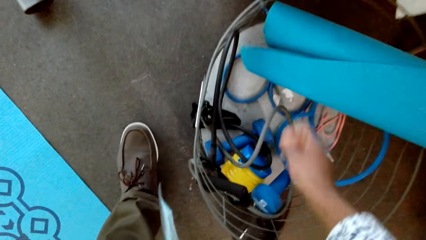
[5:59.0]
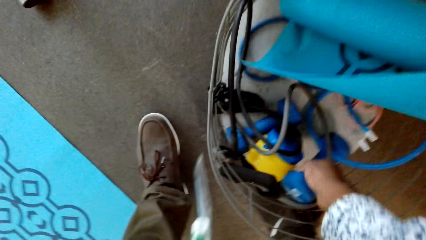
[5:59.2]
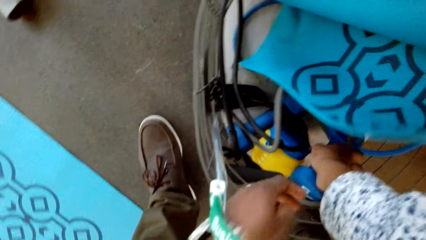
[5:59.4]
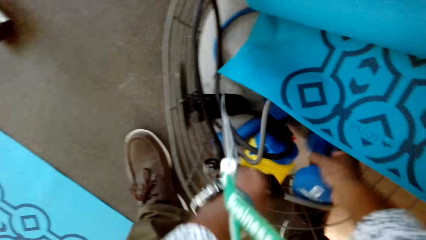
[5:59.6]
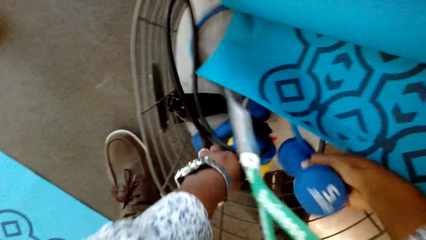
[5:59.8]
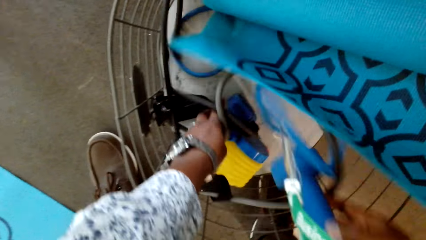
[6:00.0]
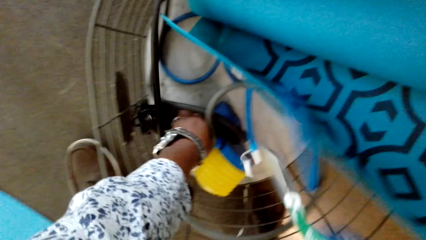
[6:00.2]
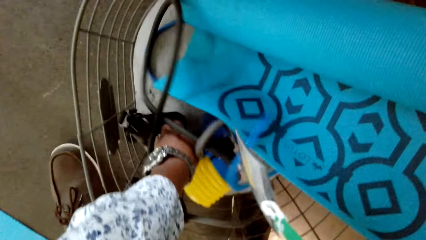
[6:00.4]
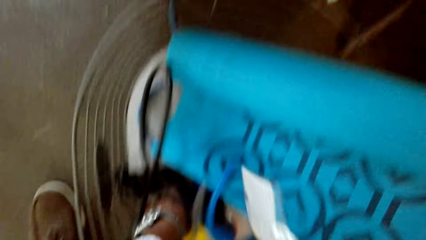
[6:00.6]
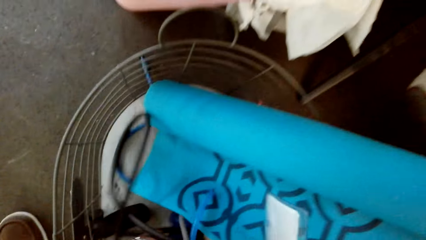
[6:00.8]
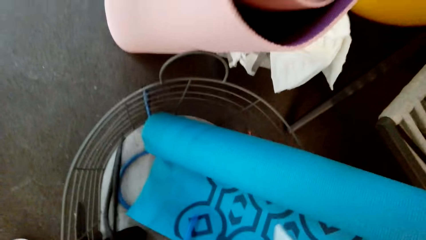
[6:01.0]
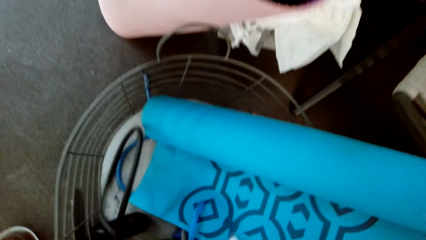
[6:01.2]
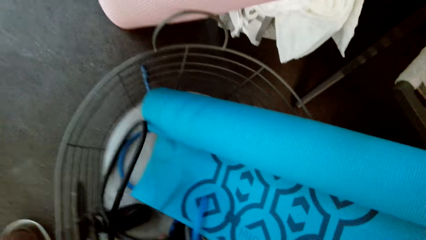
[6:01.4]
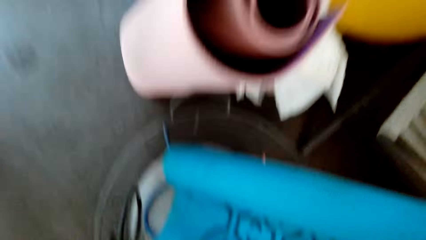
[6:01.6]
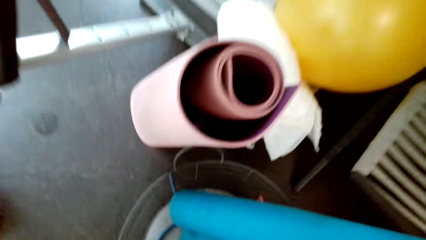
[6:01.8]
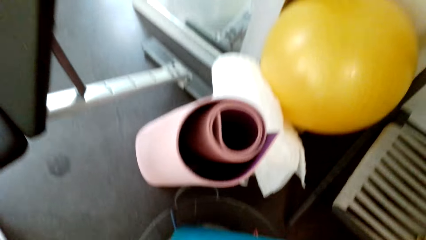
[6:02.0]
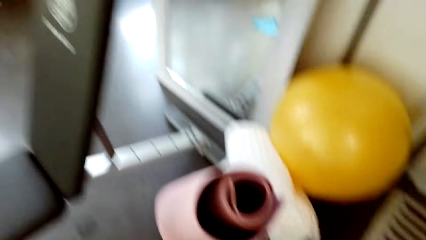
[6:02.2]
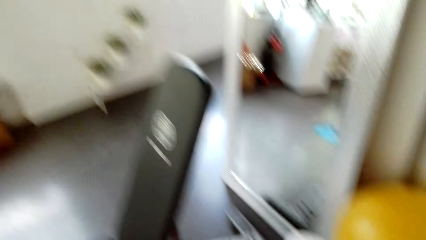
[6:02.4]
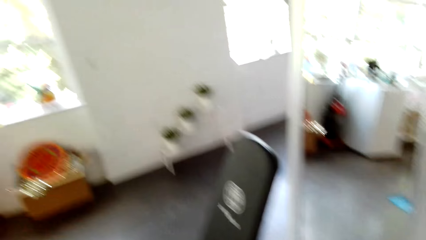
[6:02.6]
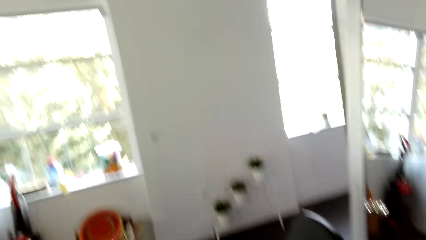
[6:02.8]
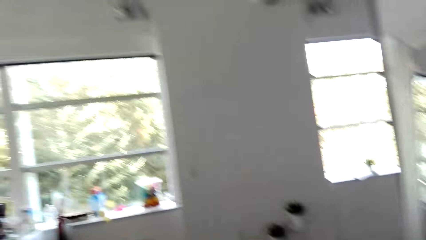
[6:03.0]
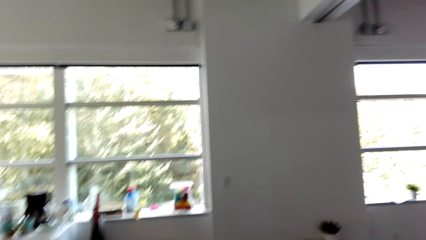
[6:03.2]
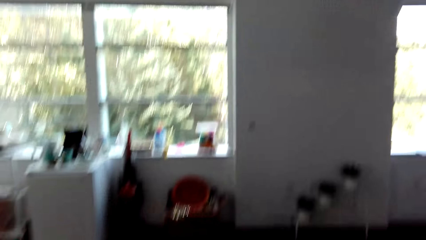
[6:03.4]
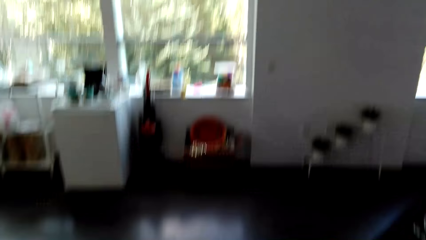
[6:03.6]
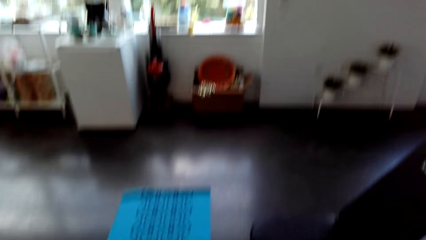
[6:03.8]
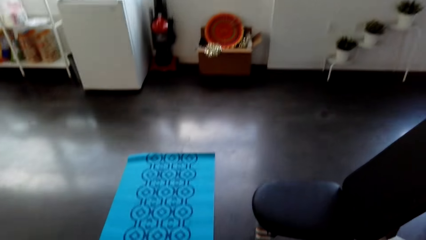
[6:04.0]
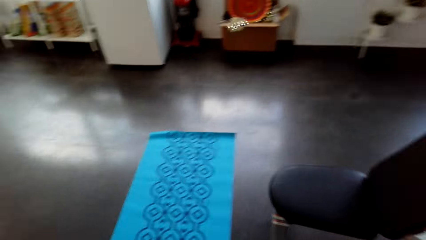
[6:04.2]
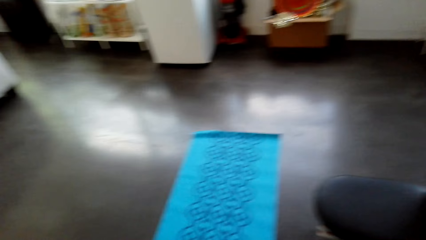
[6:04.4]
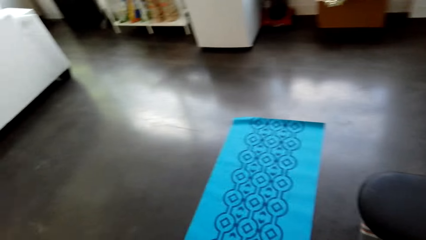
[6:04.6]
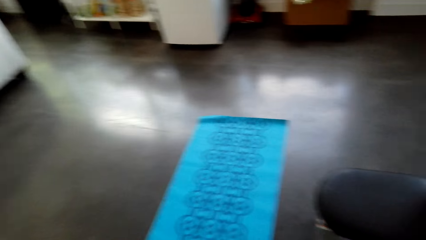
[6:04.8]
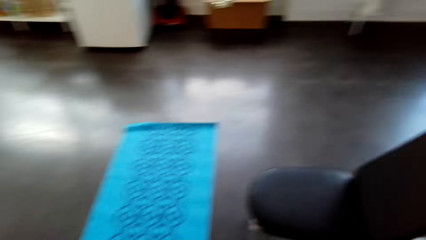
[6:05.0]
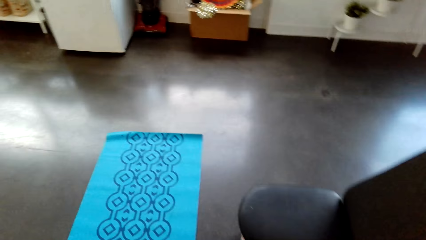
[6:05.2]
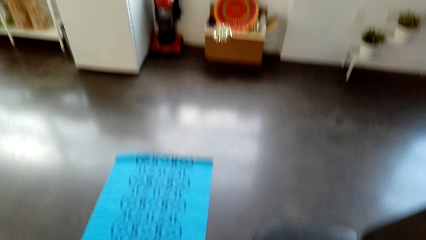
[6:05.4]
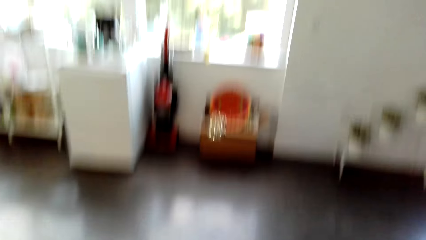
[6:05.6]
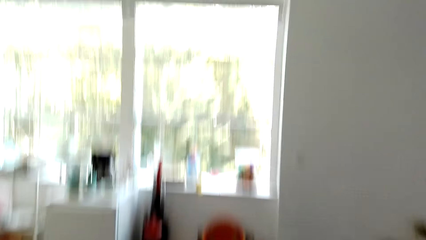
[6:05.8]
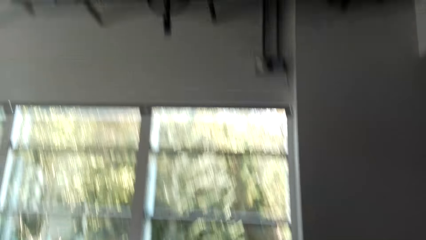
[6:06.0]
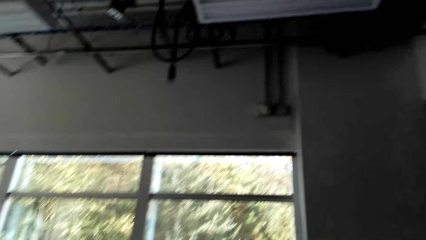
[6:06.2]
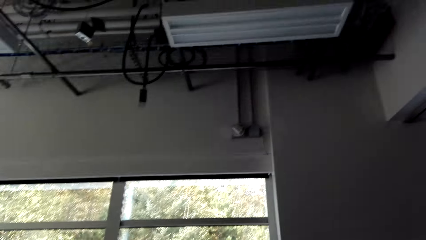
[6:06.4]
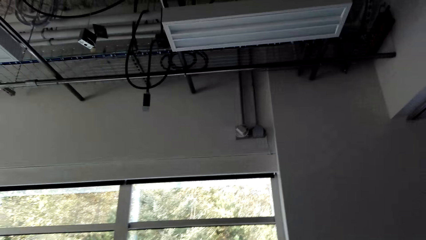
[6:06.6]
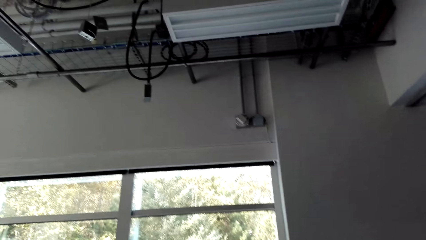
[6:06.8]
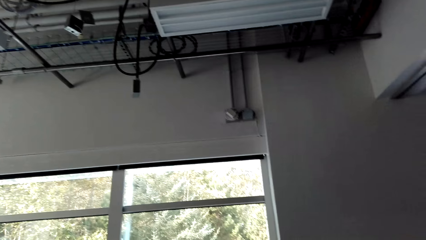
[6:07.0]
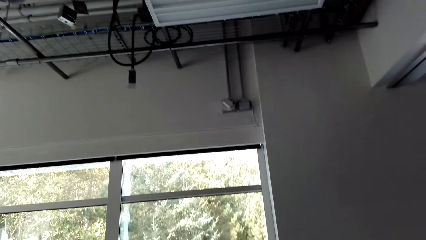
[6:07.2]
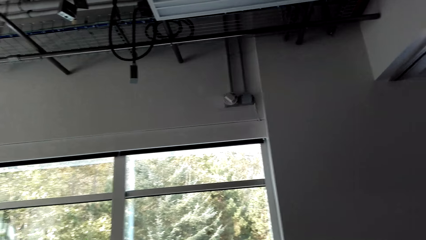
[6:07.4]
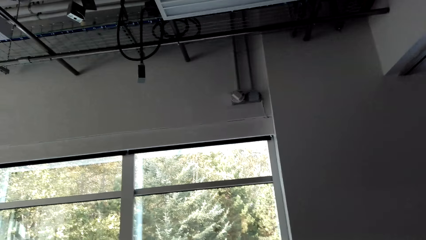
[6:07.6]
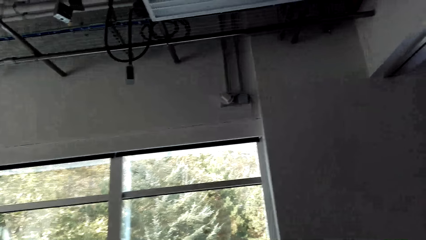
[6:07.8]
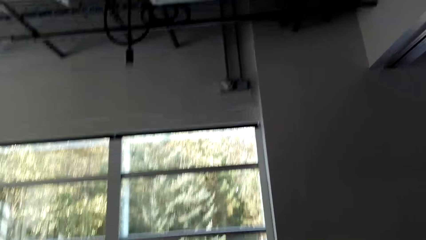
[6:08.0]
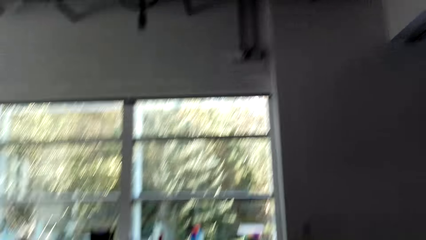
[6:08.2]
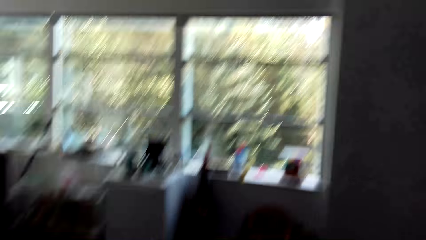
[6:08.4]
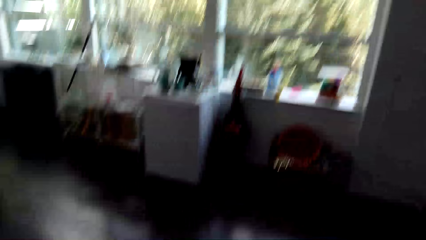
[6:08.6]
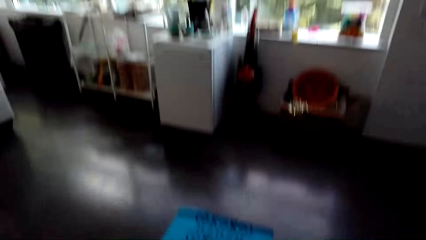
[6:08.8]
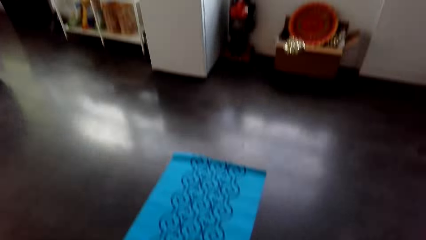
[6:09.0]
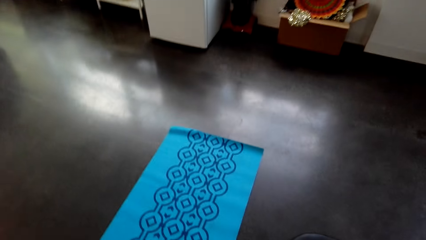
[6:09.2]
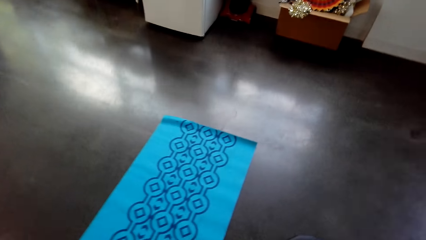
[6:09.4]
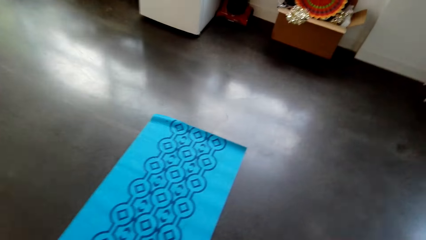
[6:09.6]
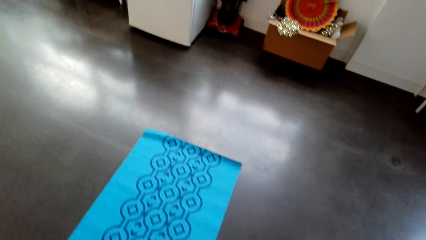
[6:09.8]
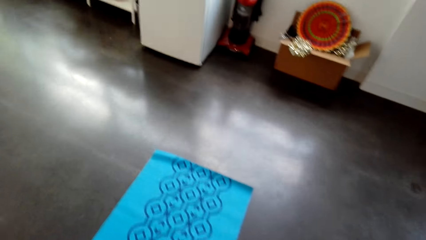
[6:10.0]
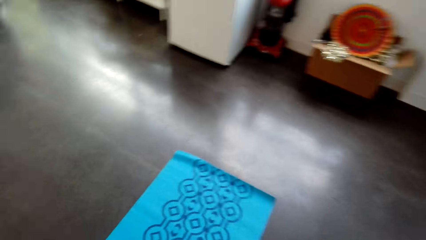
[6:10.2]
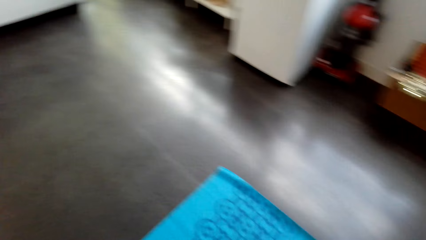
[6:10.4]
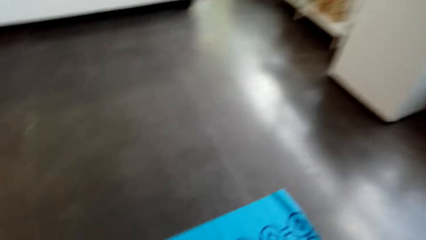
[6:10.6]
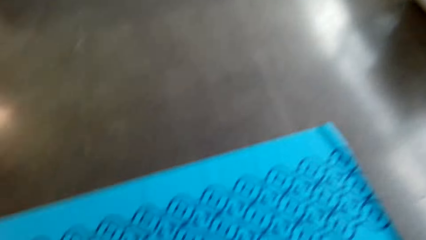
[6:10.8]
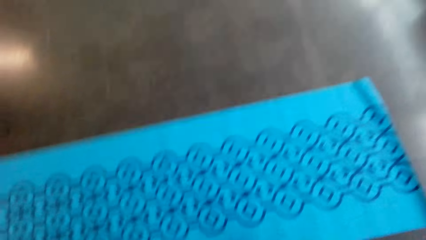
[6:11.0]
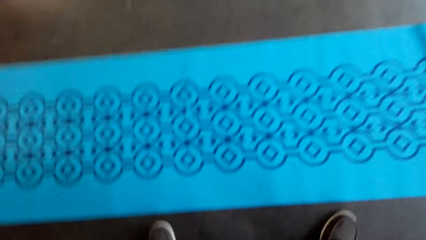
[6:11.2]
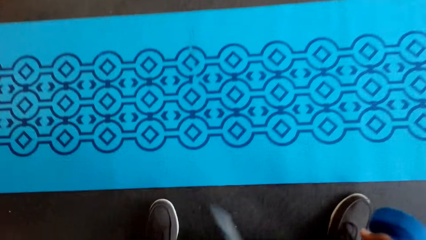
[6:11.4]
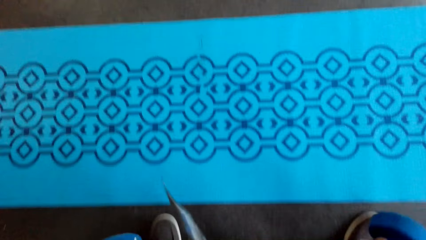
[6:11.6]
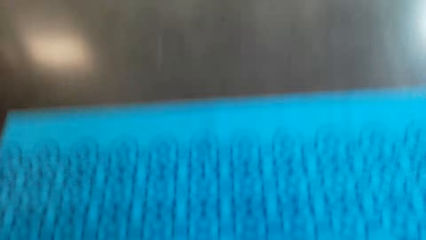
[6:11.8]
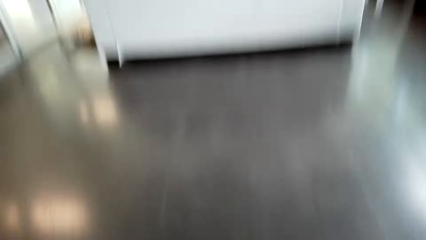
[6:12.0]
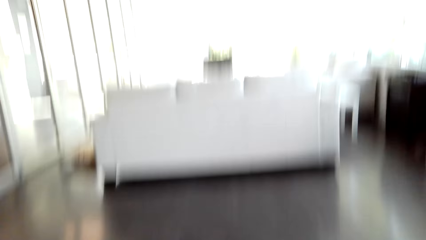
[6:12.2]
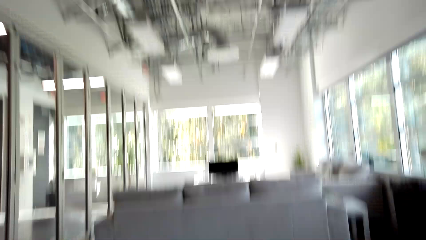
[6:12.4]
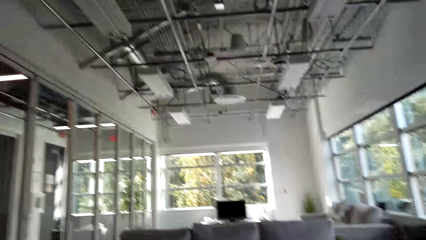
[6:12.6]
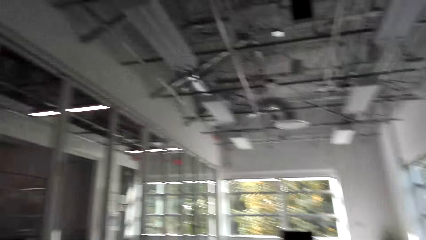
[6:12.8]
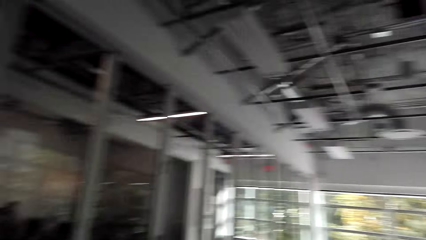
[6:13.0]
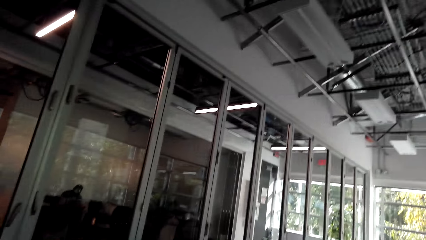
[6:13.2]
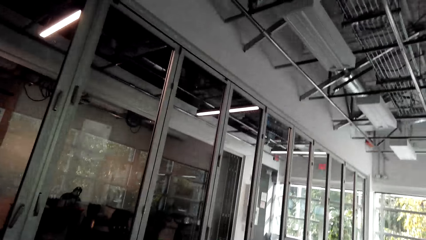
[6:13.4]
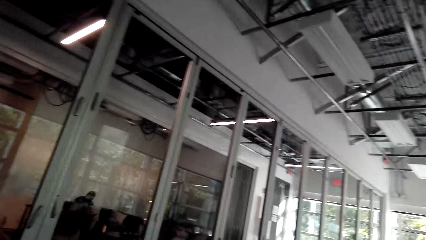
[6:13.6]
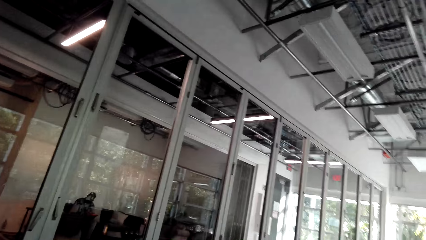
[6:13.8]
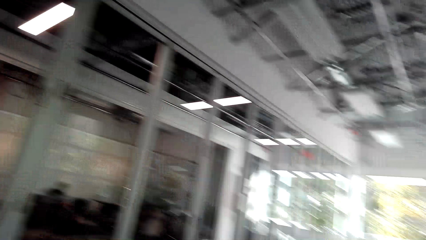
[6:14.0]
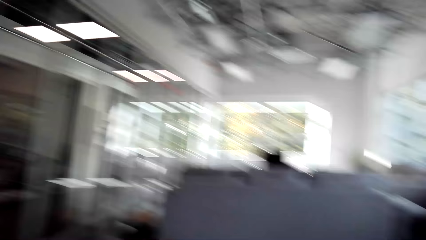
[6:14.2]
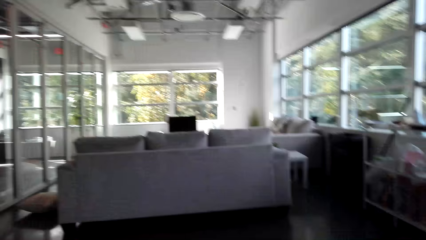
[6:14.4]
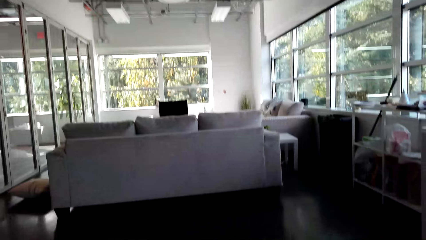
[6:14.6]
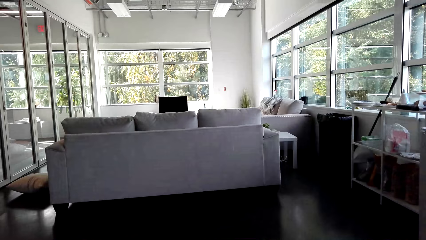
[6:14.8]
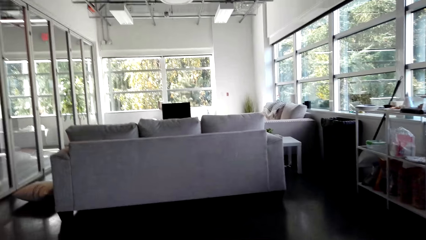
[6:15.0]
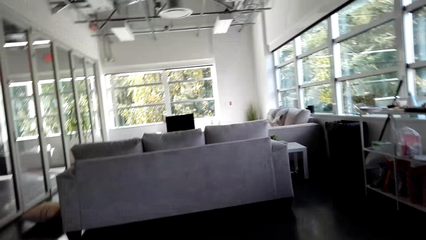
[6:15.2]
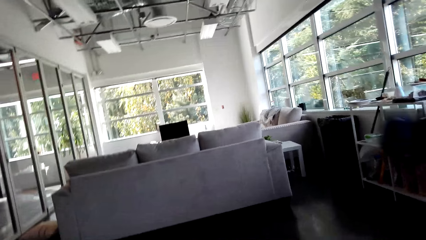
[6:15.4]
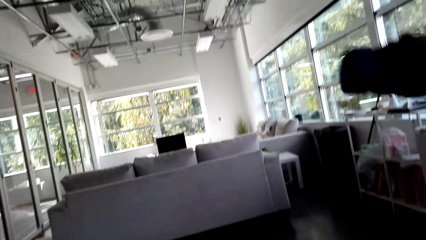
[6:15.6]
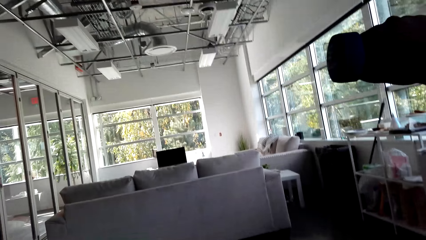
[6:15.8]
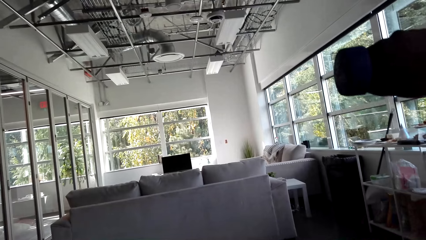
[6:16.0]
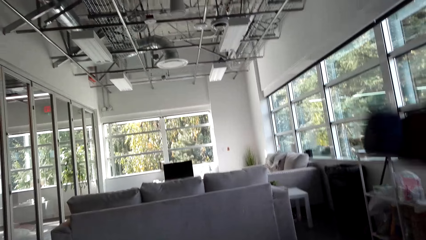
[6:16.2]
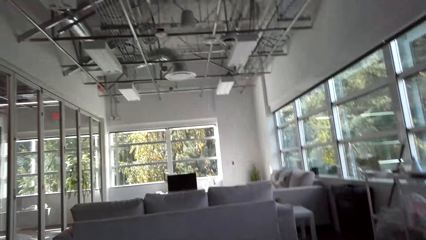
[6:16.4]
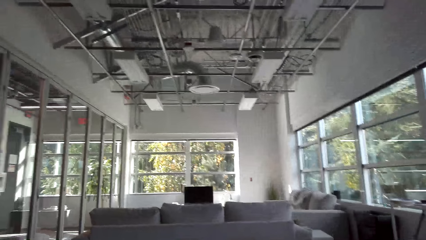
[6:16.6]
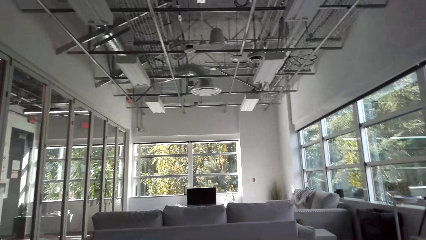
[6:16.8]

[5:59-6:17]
The camera wearer holds the mat. They take a rope. They pick up dumbbells. They look around the house. They put the dumbbells down and lift the dumbbells.
